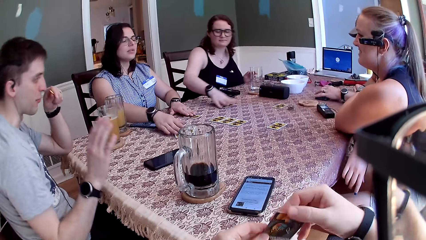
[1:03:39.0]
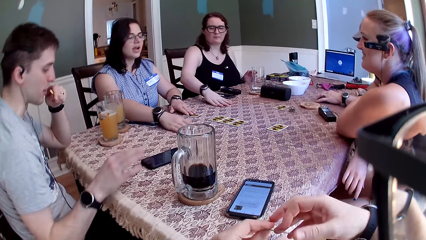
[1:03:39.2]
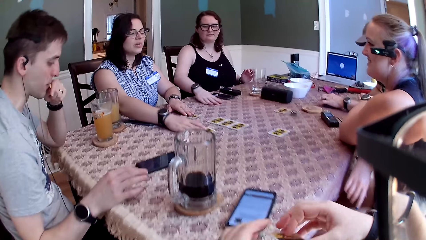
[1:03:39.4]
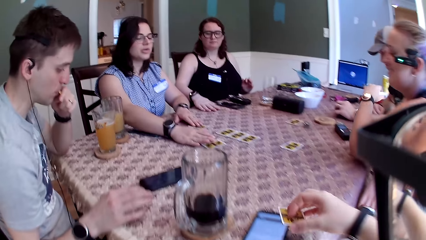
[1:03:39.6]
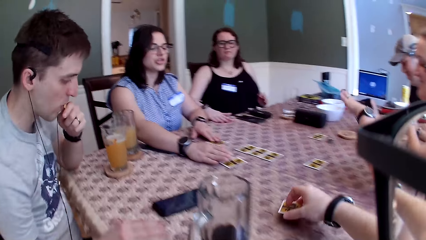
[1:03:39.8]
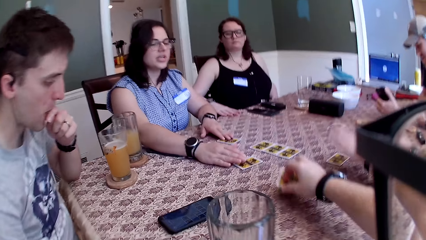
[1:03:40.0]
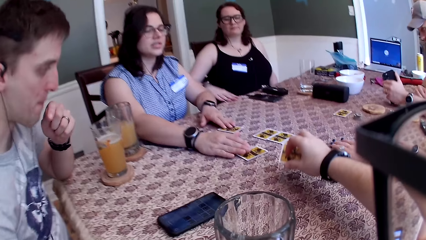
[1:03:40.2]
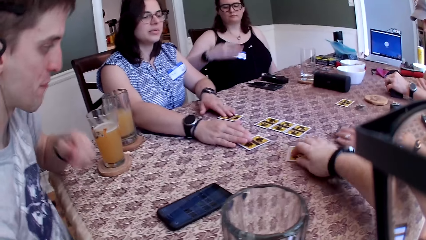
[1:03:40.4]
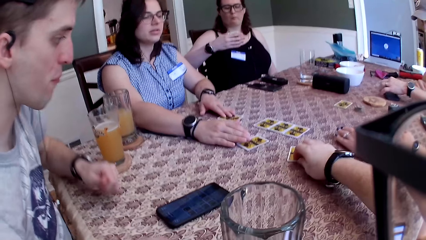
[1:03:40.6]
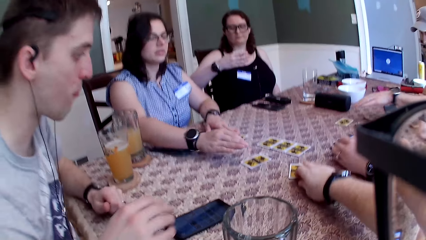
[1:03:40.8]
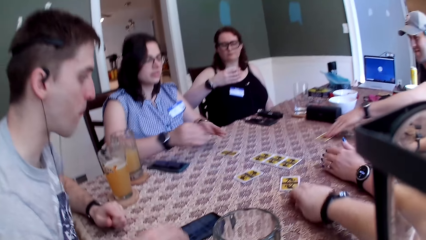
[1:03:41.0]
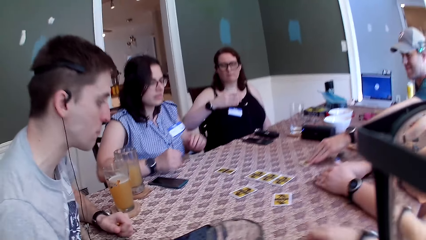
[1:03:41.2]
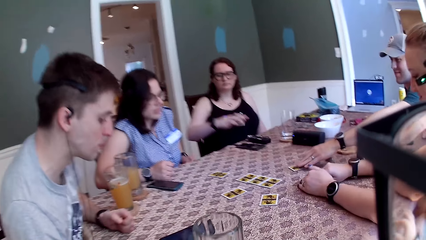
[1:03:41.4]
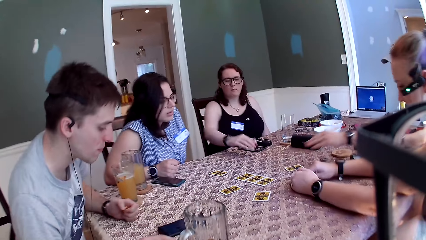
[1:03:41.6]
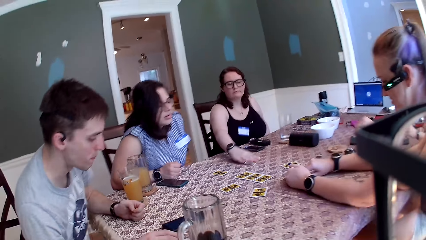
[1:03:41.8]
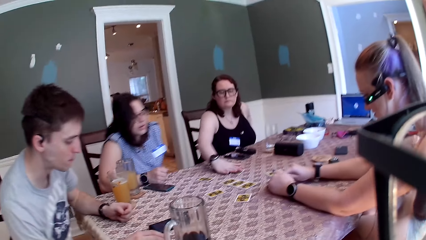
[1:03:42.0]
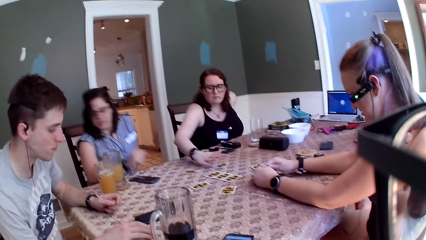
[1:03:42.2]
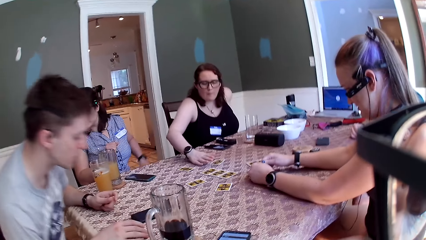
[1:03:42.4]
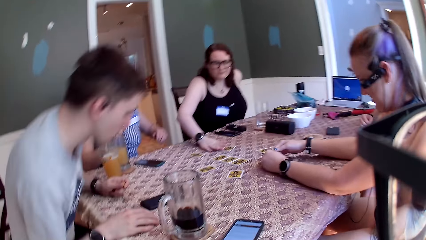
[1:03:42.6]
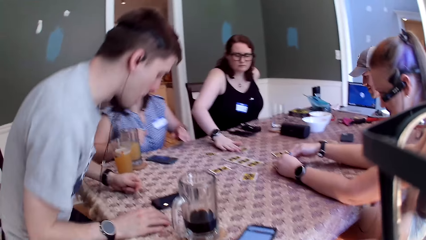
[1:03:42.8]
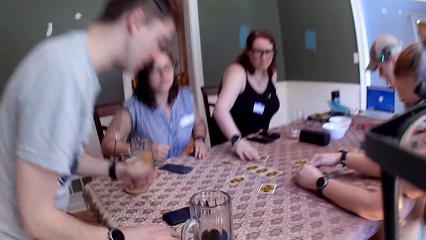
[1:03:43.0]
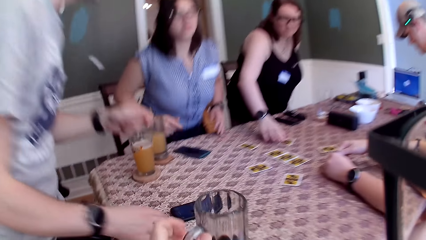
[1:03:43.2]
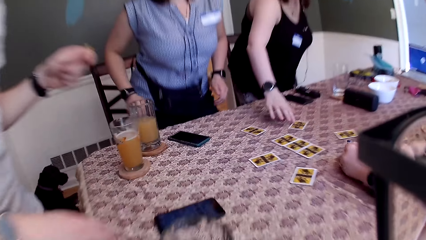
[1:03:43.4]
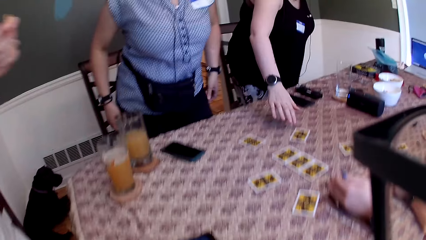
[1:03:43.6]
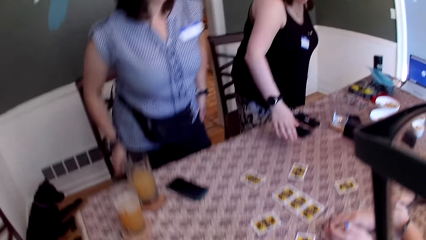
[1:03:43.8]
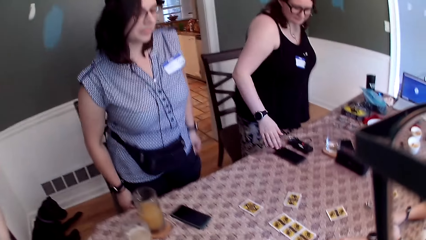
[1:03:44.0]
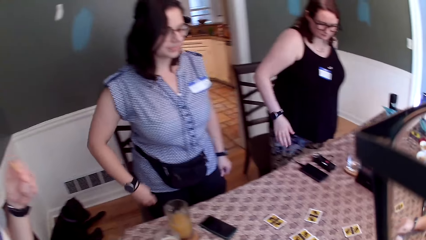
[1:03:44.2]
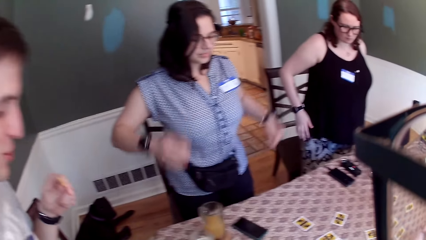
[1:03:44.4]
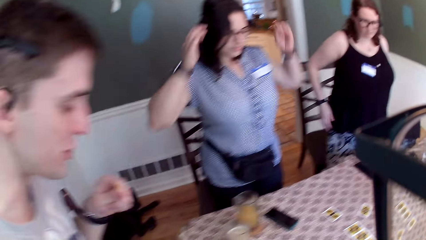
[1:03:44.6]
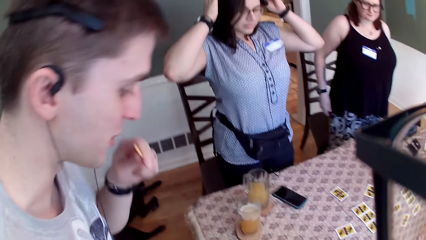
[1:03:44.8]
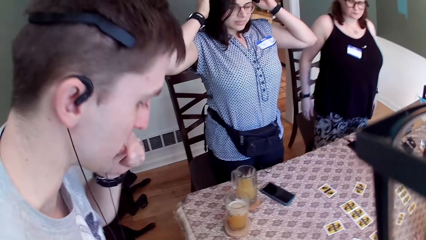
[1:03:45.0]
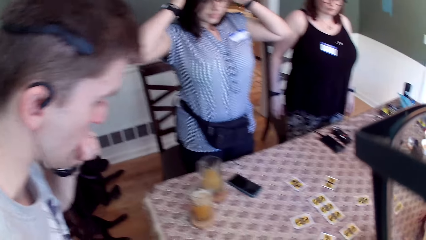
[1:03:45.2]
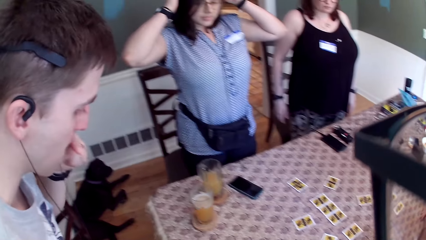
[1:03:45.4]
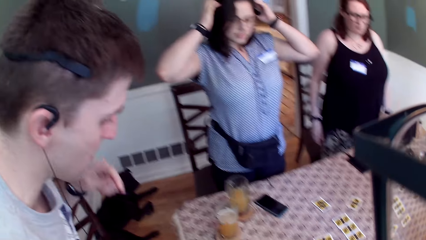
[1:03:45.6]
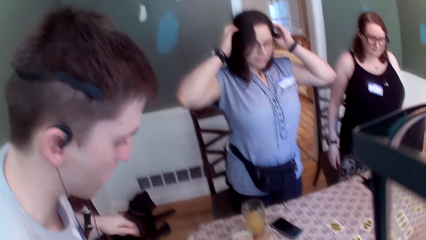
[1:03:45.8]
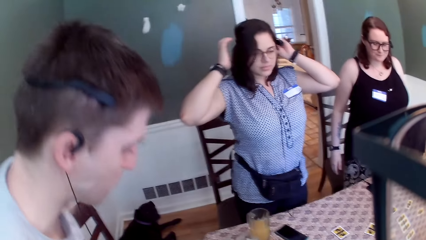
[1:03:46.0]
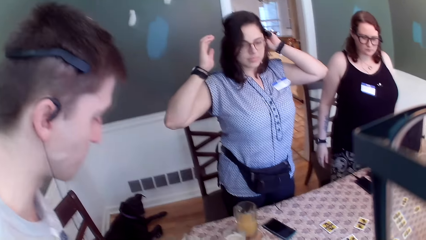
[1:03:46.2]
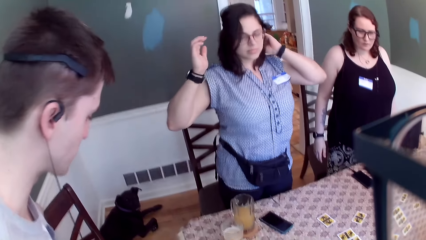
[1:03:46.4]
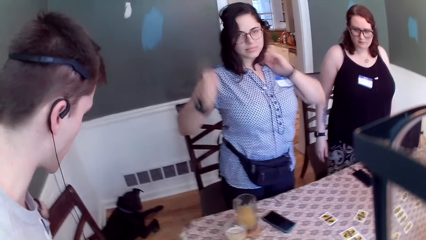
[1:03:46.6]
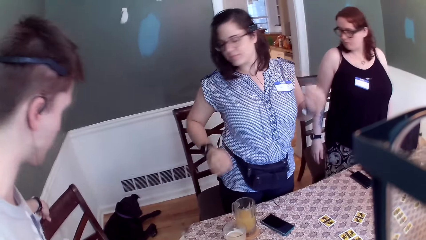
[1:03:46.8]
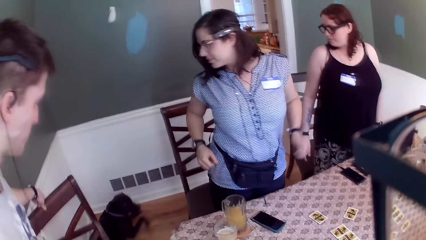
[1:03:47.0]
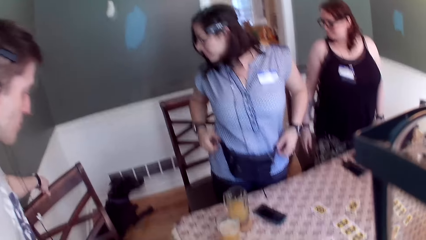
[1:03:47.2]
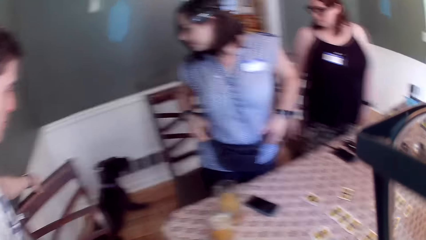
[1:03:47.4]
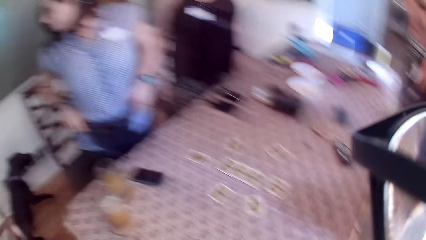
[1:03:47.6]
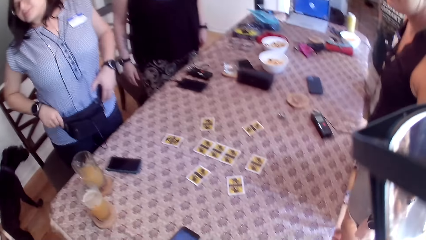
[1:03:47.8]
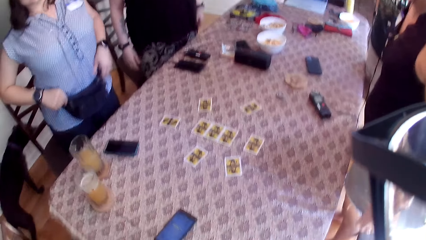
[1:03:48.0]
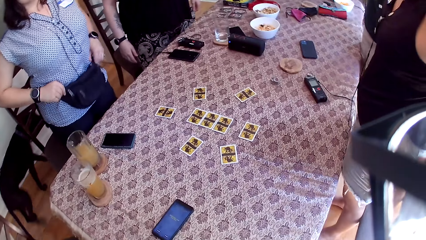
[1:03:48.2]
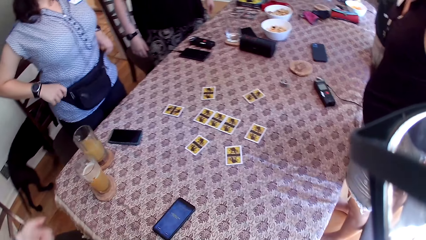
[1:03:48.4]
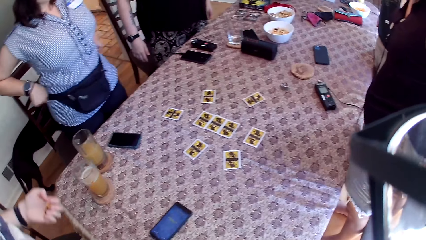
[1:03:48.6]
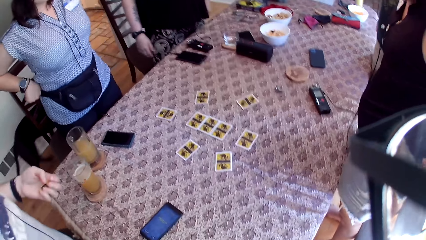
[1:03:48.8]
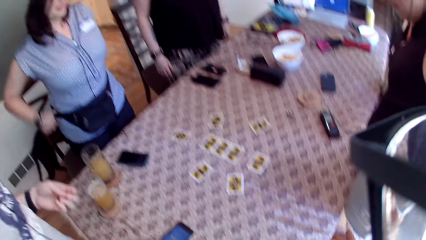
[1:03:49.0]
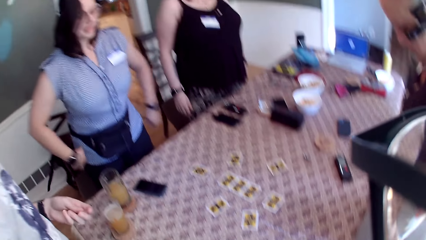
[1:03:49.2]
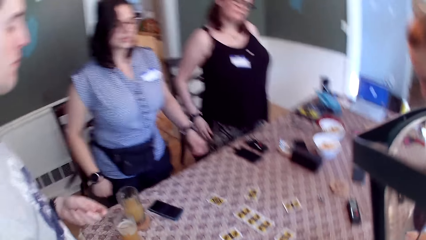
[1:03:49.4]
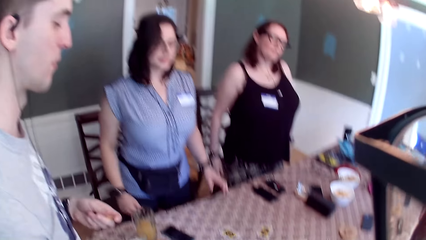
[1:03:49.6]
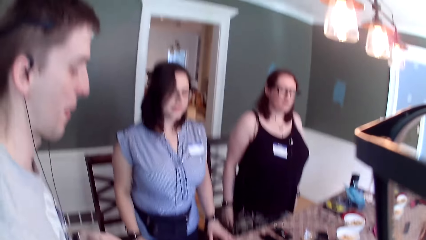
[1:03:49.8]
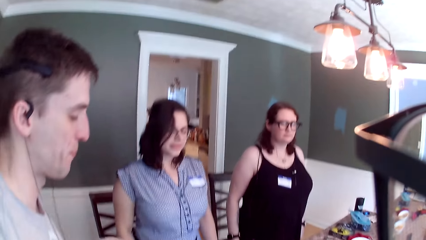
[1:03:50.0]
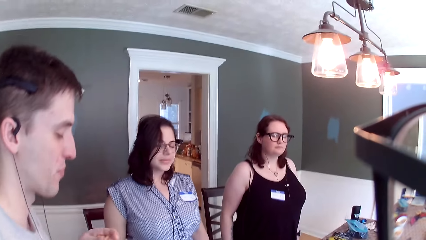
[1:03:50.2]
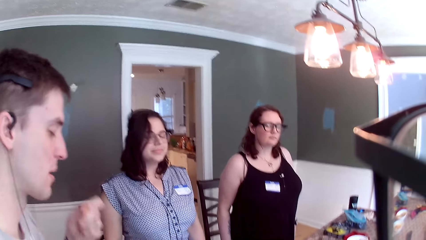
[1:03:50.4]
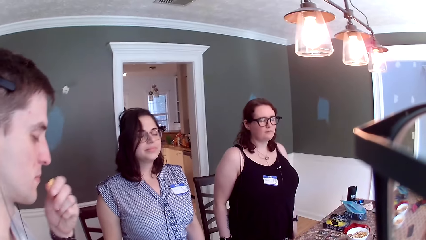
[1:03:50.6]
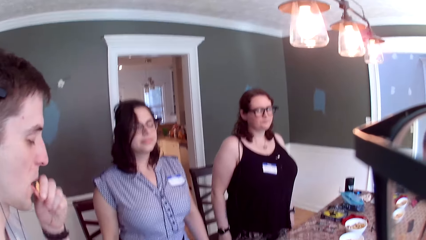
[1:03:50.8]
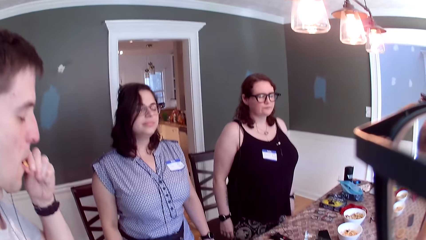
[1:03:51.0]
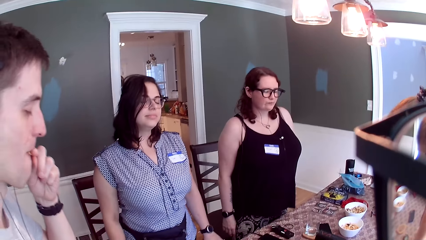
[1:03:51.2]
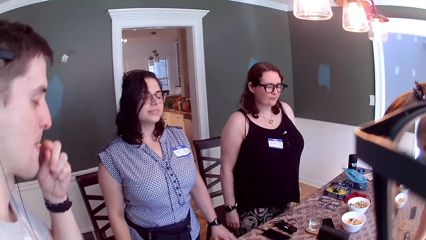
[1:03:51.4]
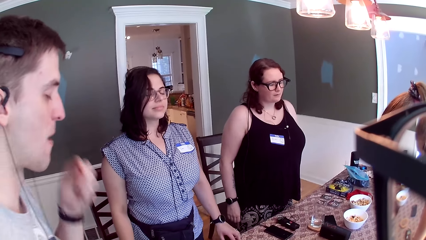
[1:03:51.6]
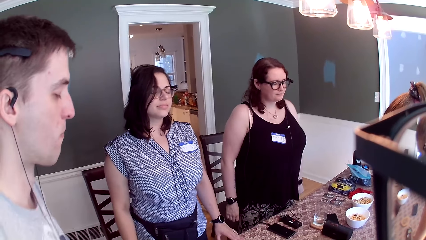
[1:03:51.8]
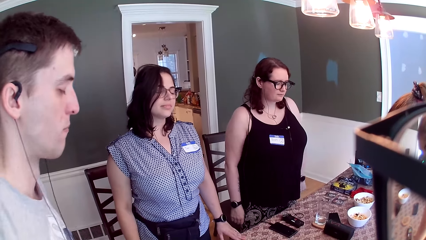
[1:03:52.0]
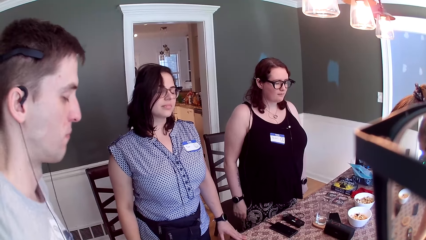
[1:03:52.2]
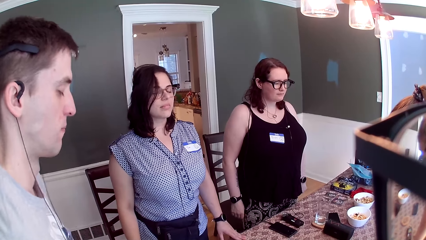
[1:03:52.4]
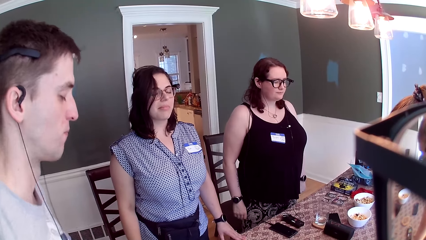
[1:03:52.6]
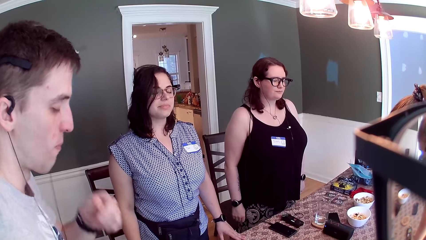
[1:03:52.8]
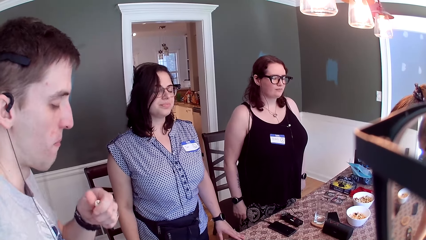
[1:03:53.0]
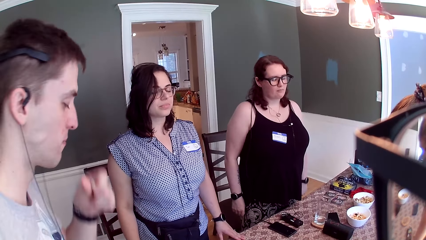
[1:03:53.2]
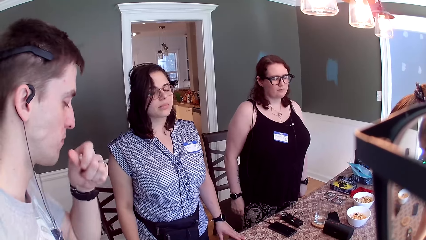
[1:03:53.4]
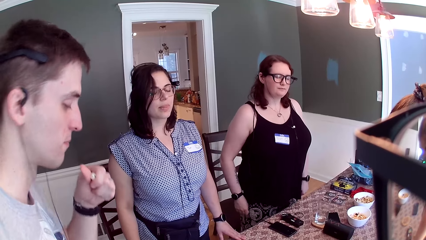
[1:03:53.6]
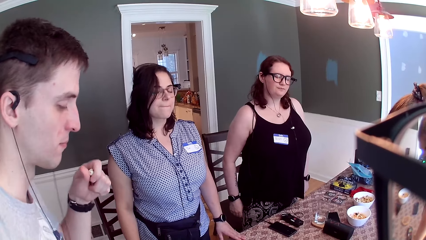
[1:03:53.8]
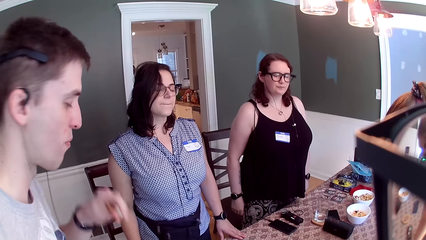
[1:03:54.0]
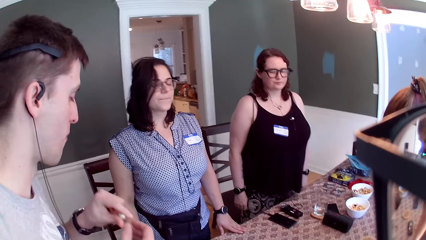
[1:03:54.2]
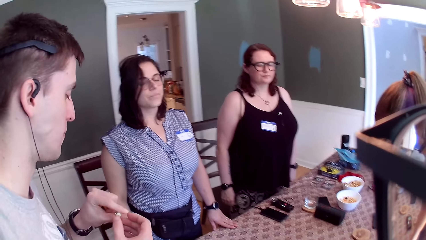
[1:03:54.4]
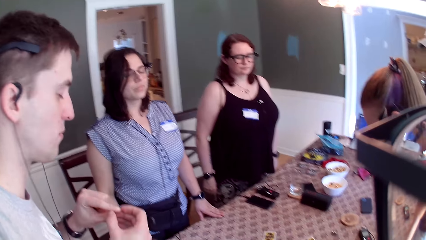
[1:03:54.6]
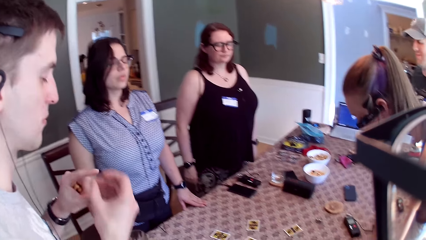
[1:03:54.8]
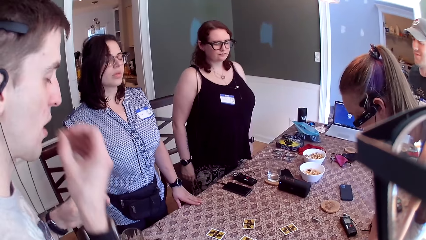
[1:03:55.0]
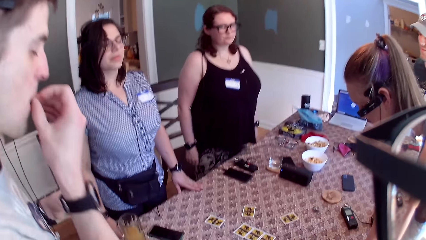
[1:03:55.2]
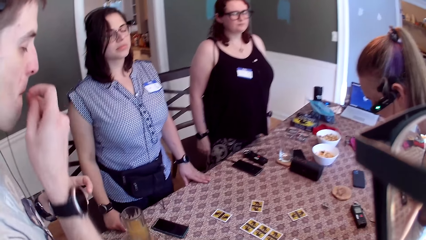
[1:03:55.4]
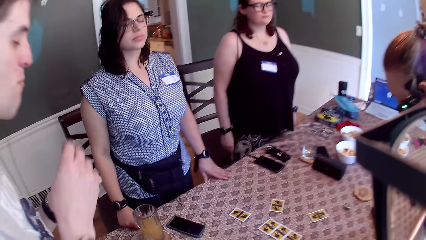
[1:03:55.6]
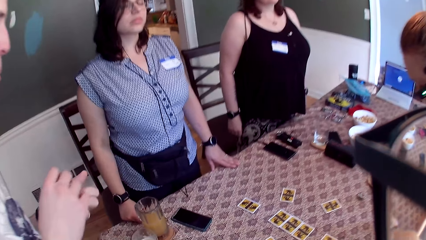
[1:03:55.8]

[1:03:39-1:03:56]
The camera wearer looks at the card. The first woman touches the cards on the table with her hands. The camera wearer drops the card in his right hand on the table. The first man pushes the card on the table with his left hand. The second woman drops the card in her right hand on the table. The camera wearer gets up from a chair with the group of people at the table. The second man moves the chair with his left hand. A dog walks in the dining room. The second man puts the snack in his left hand into his mouth.
